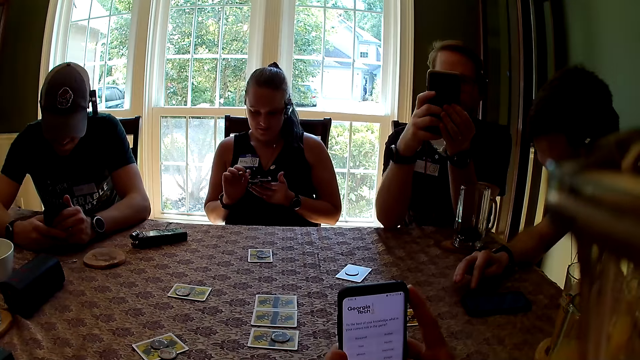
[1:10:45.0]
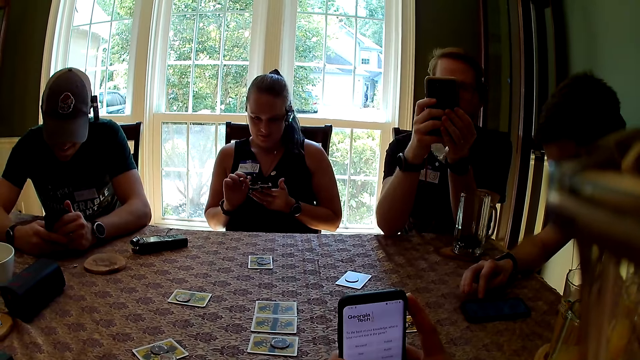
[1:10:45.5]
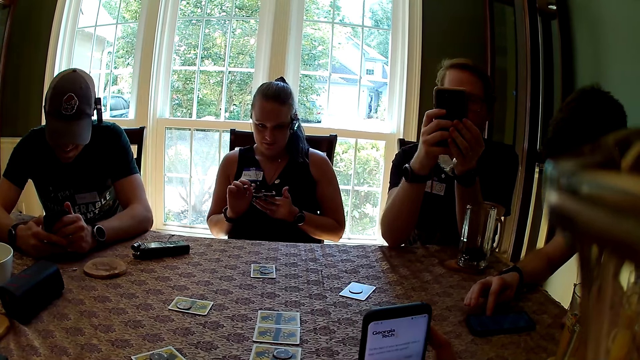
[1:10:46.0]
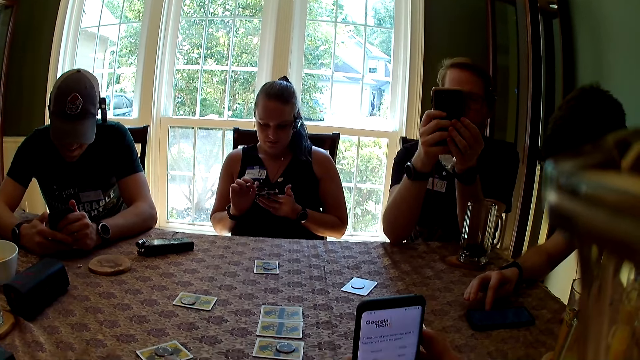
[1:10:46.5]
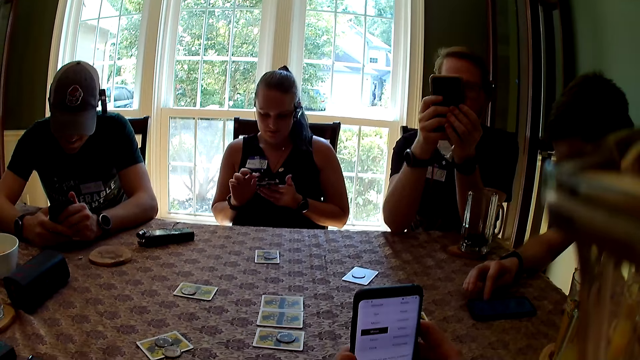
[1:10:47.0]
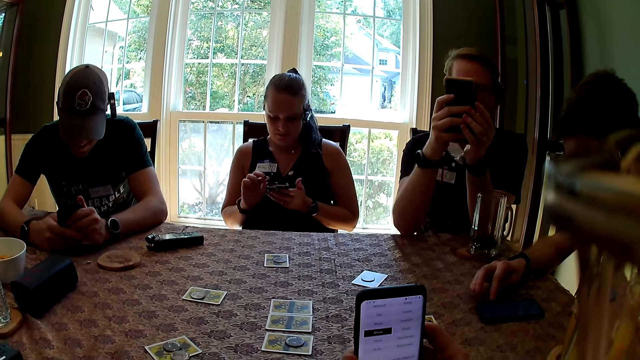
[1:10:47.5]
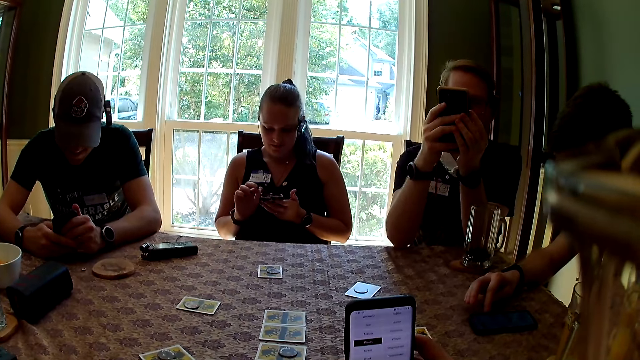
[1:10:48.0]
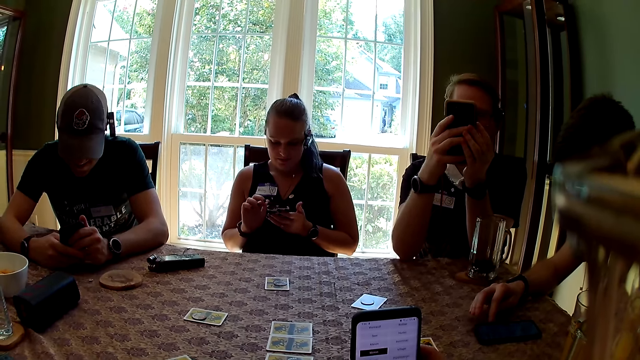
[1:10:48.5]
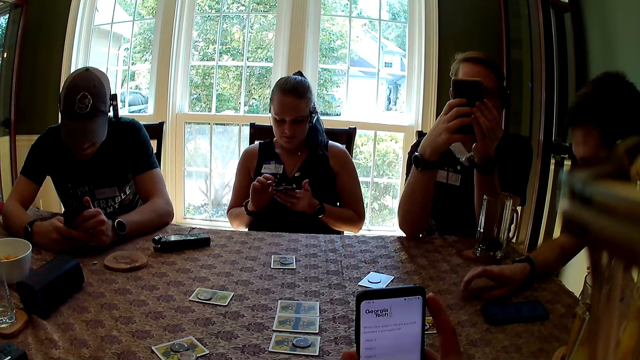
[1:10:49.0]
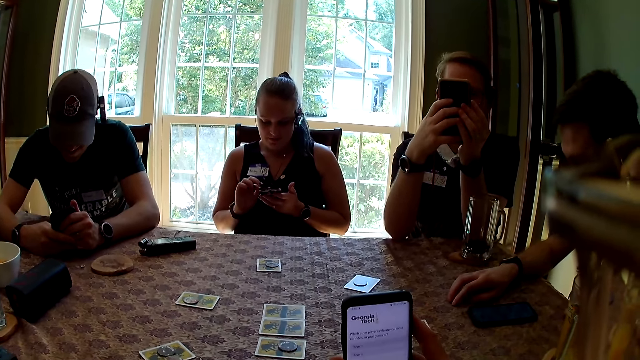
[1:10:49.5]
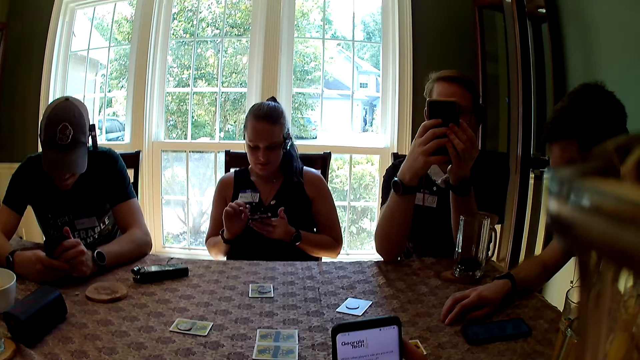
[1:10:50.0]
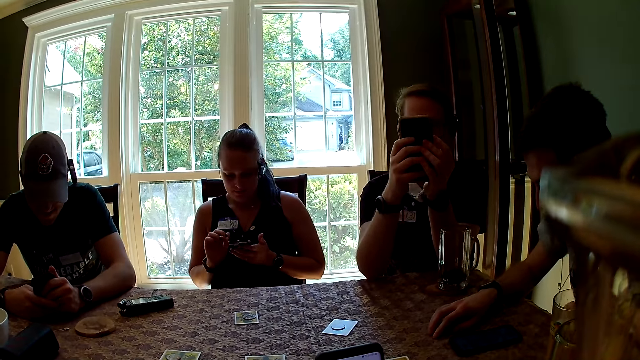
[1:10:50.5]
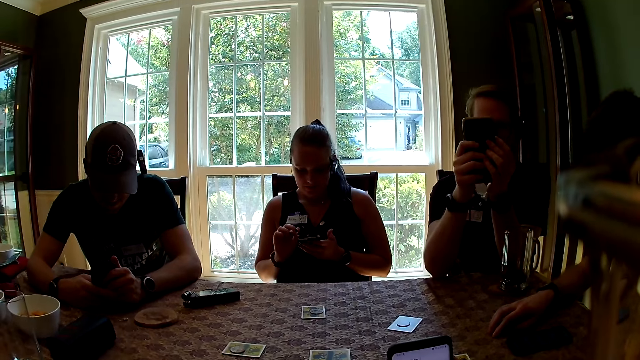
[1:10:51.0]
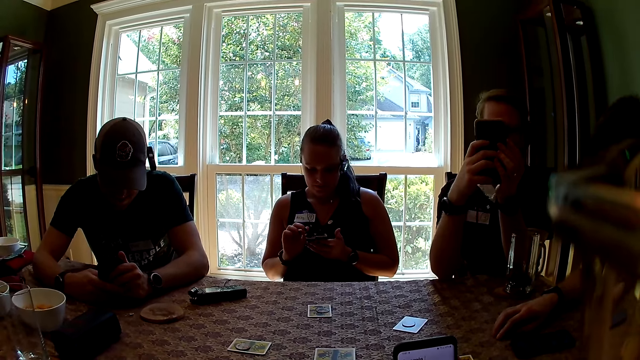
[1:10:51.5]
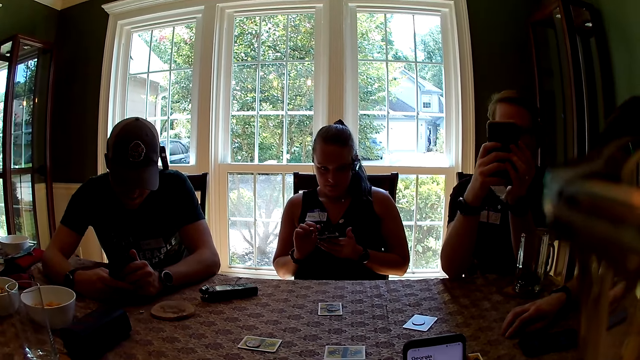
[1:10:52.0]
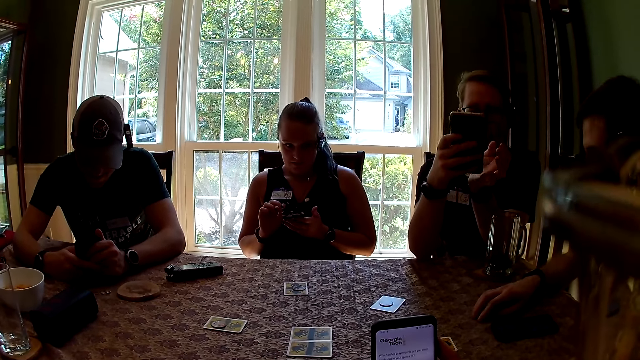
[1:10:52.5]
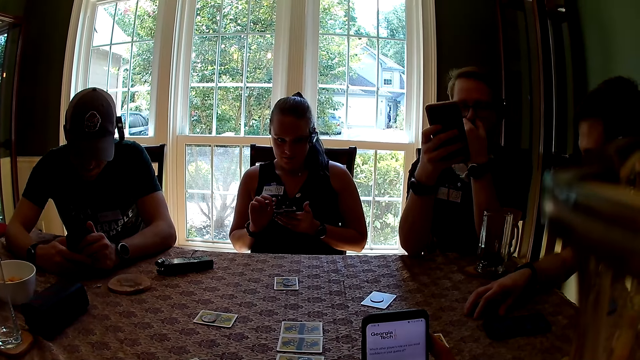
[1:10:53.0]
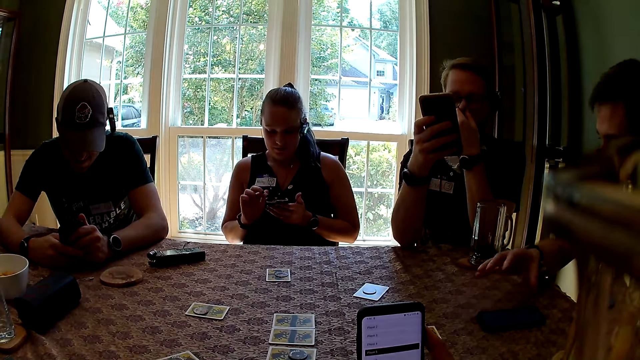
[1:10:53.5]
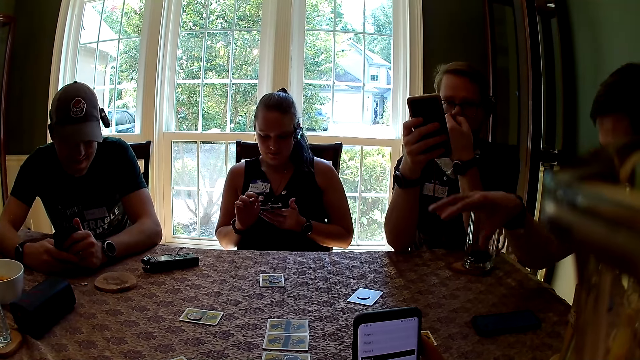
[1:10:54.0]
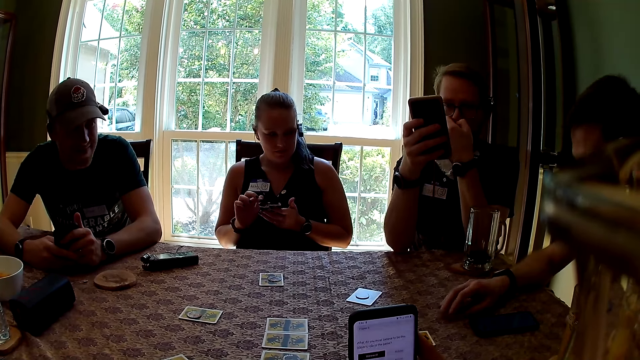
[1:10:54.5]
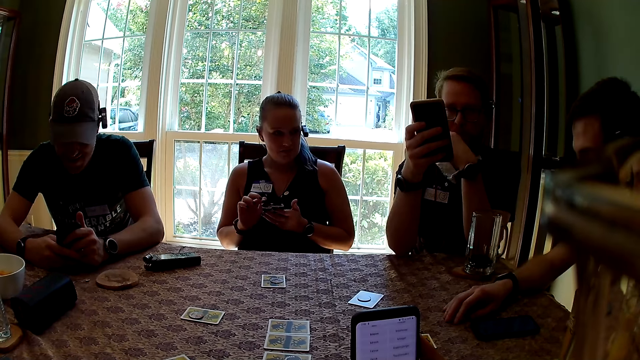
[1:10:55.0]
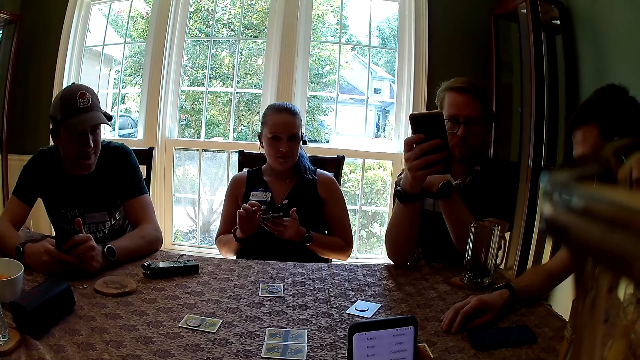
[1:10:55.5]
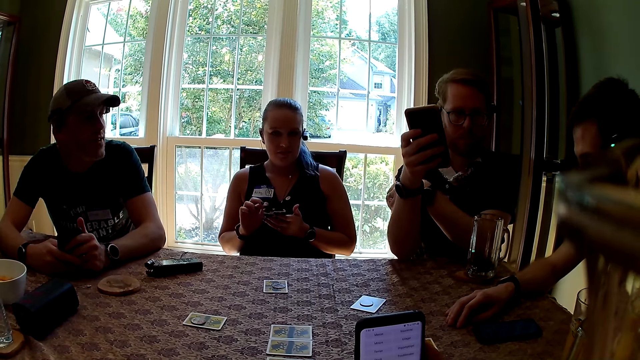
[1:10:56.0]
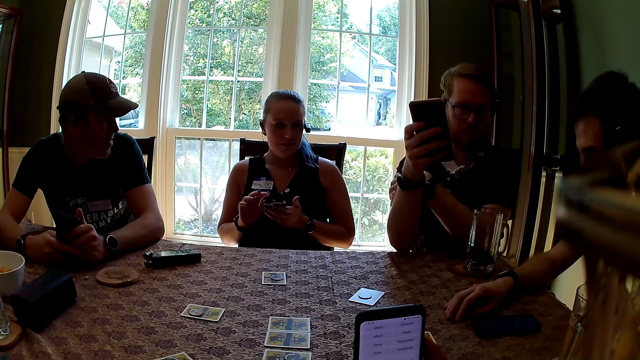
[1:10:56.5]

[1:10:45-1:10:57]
The camera wearer interacts with a man. The man taps the table with his right hand. The man interacts with everyone. The camera wearer interacts with everyone. The man interacts with everyone. Another man touches his nose with his left hand. The first man removes his right hand from the table. The first man drops his right hand on the table. The first man interacts with everyone.

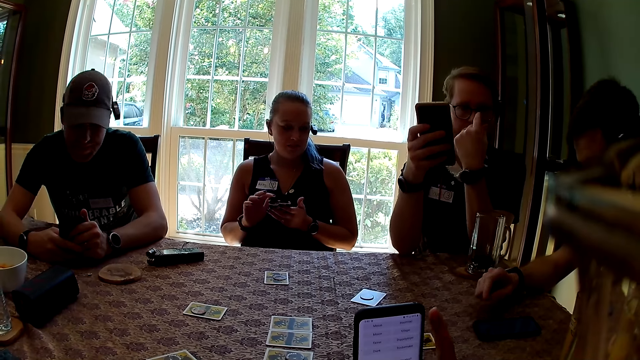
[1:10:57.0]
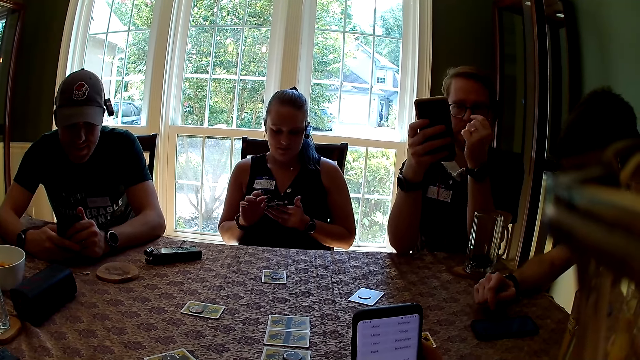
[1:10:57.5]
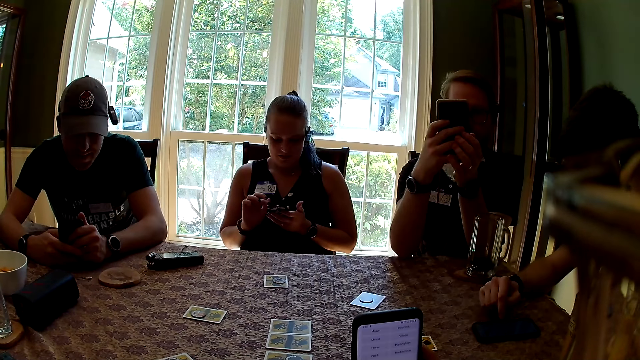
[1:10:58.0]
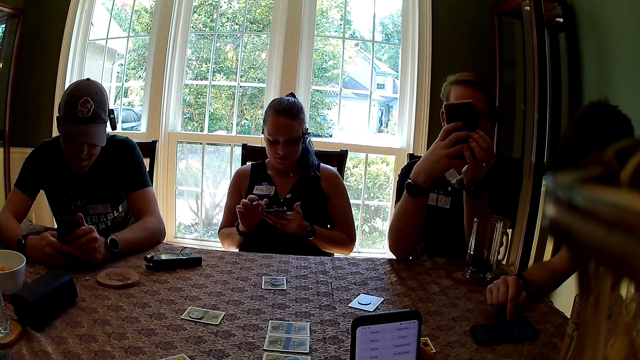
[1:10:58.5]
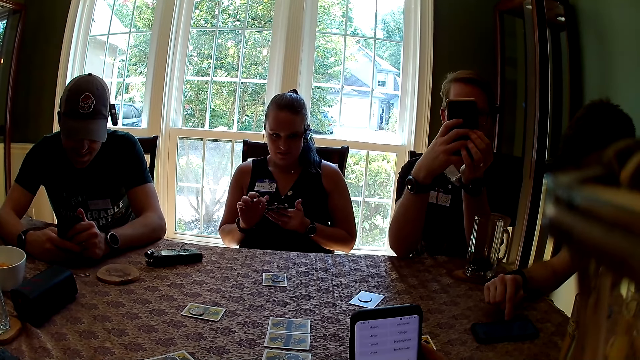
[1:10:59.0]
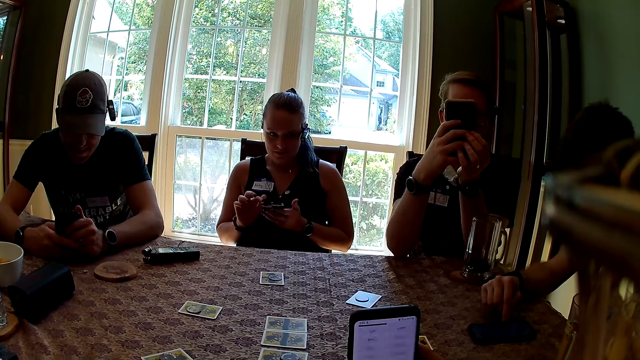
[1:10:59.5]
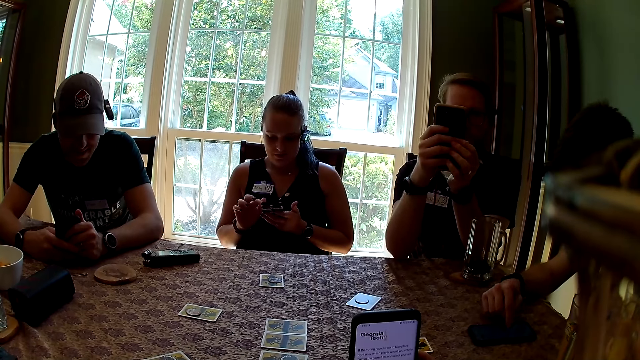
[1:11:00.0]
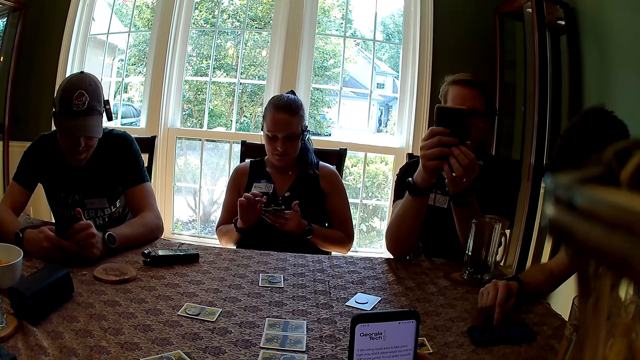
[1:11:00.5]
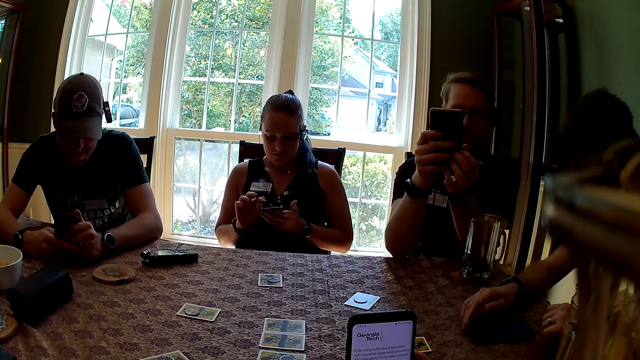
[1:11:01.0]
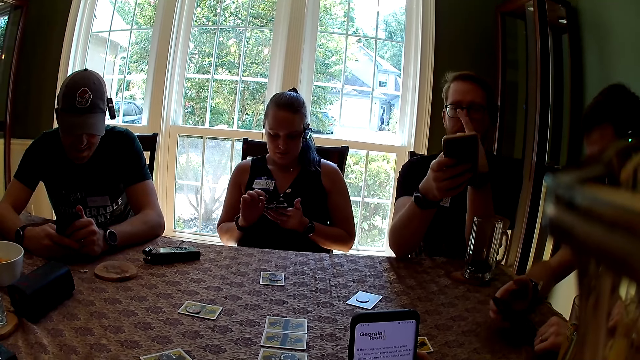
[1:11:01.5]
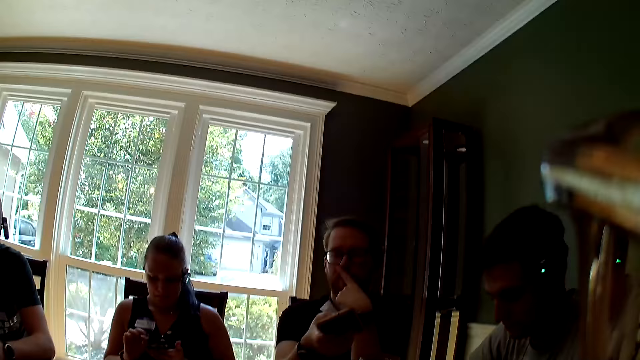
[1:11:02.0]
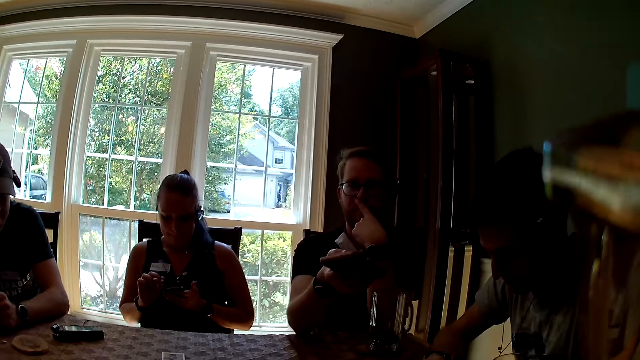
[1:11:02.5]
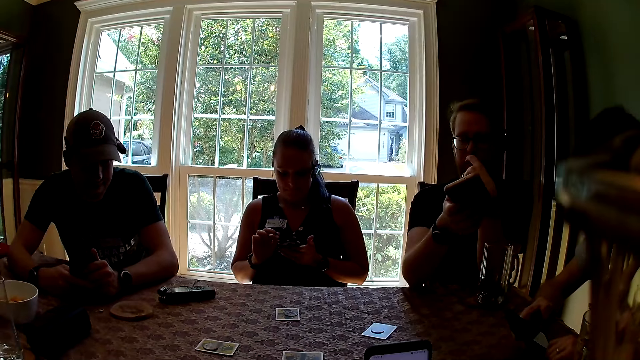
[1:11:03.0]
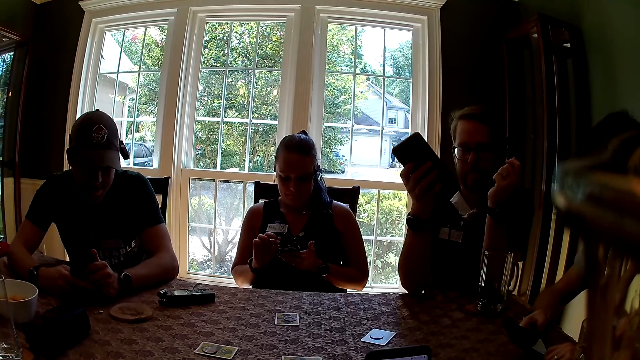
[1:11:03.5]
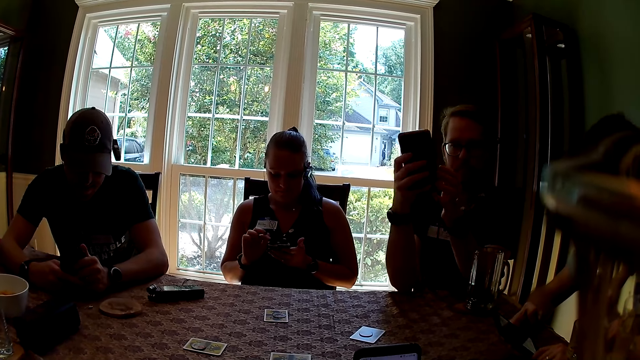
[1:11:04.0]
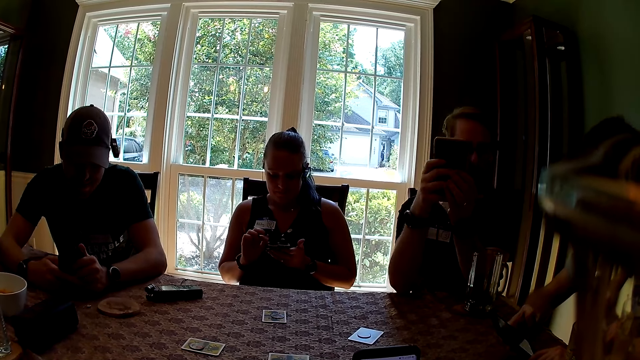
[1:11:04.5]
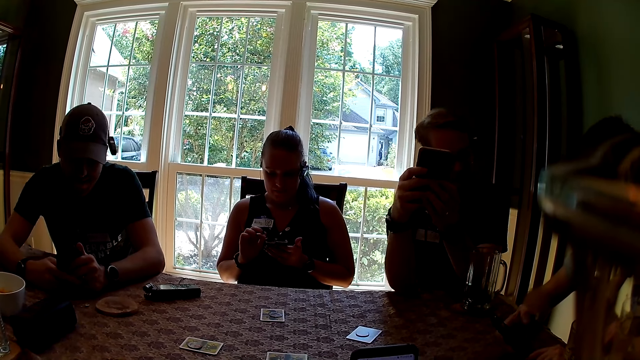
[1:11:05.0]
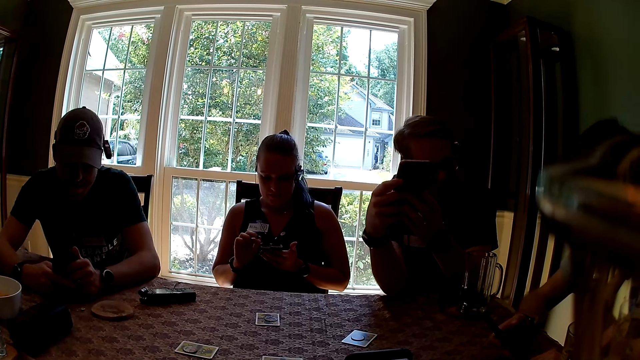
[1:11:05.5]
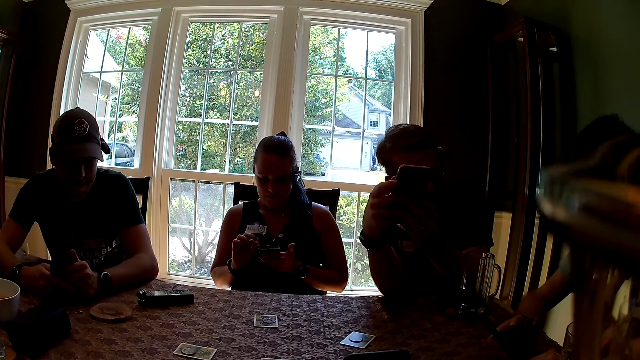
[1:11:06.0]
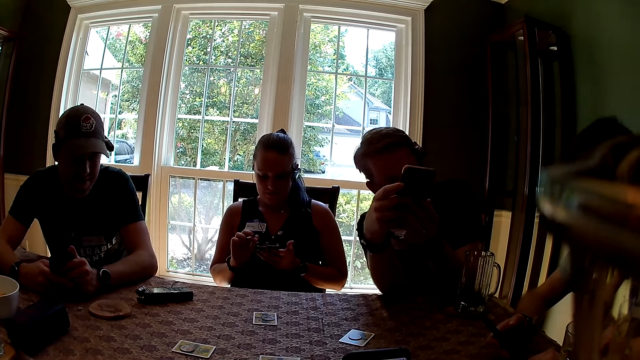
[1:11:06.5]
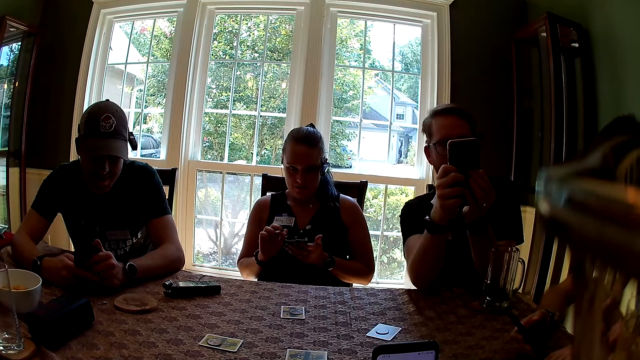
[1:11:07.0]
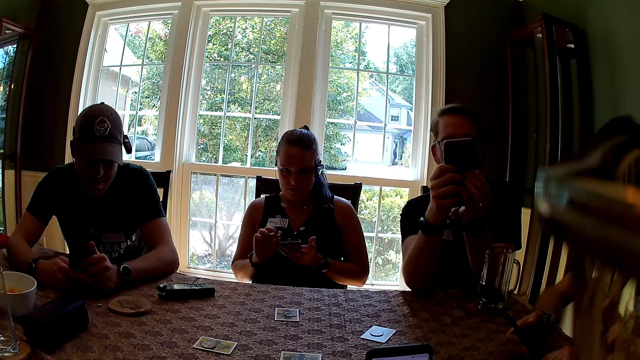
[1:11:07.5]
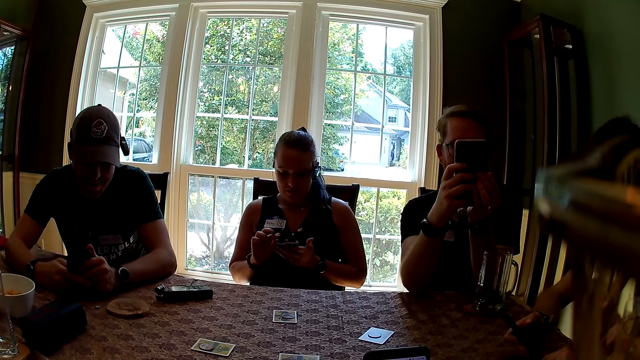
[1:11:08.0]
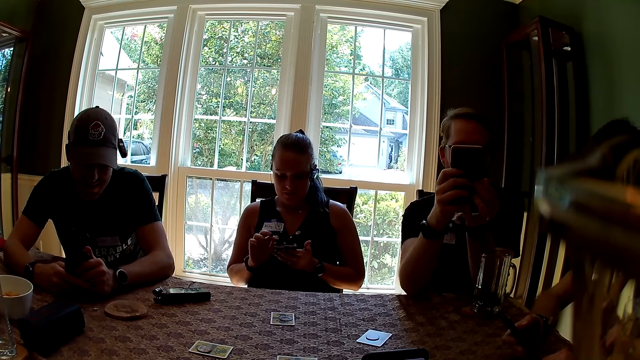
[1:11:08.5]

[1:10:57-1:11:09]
A man touches his nose with his left hand. Another man taps the phone on the table with his right hand. The camera wearer talks to two men. The other man places his left hand on the table and picks up the phone on the table with his right hand. The camera wearer interacts with everyone. The first man interacts with the other man. The other man interacts with the first man.
